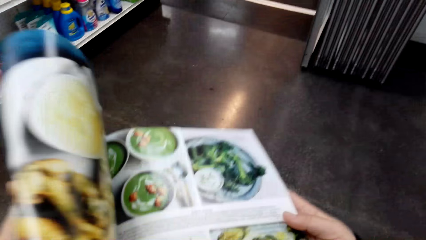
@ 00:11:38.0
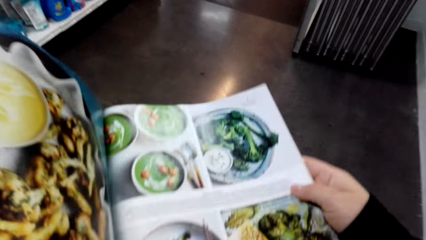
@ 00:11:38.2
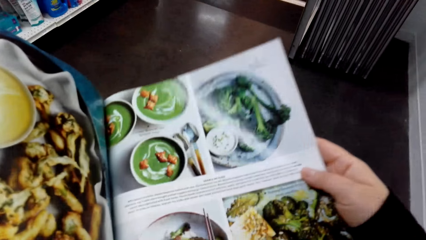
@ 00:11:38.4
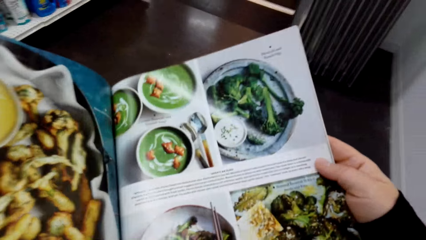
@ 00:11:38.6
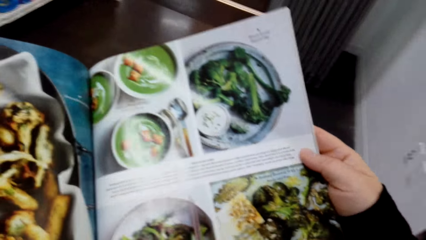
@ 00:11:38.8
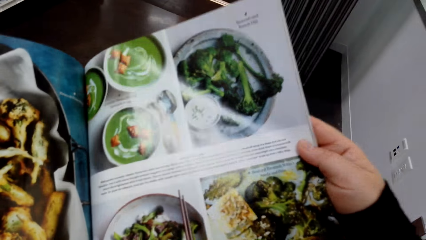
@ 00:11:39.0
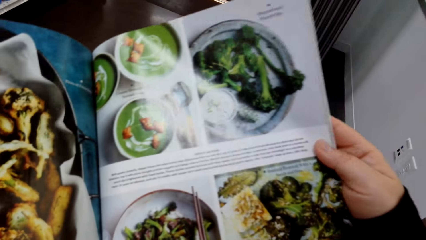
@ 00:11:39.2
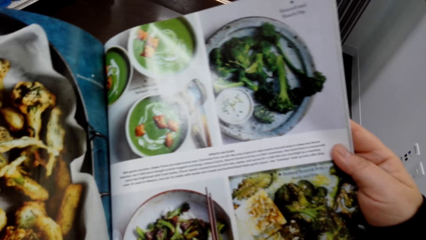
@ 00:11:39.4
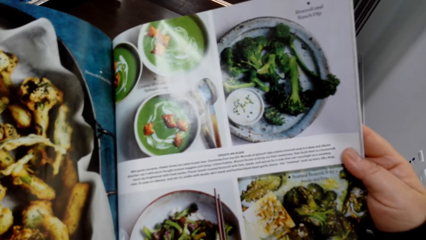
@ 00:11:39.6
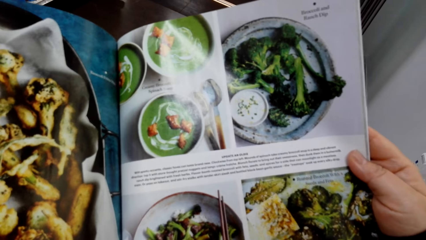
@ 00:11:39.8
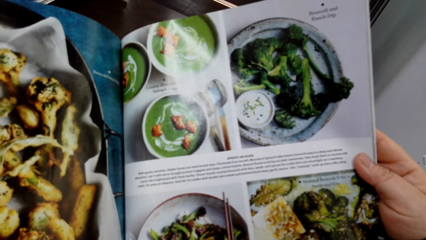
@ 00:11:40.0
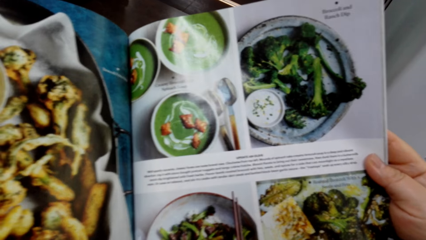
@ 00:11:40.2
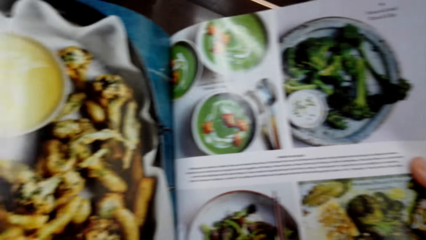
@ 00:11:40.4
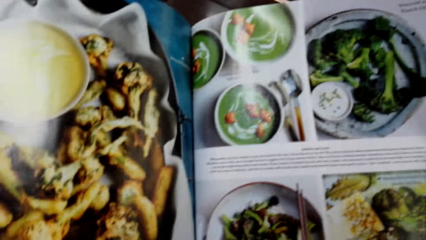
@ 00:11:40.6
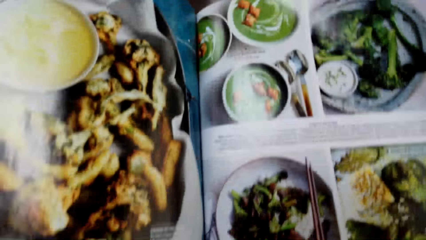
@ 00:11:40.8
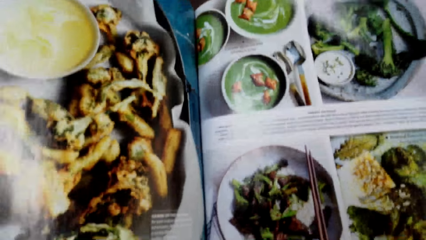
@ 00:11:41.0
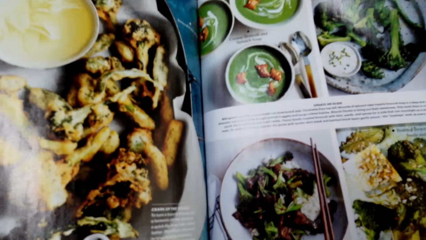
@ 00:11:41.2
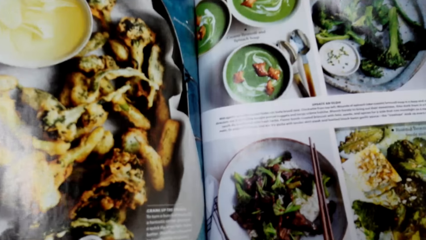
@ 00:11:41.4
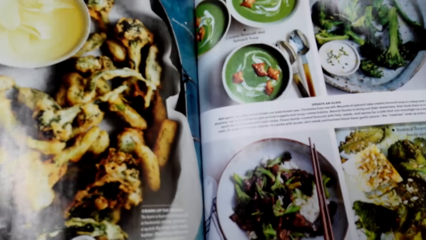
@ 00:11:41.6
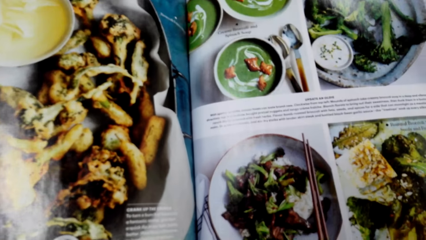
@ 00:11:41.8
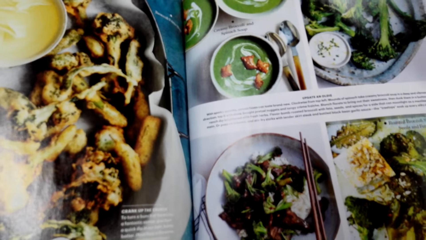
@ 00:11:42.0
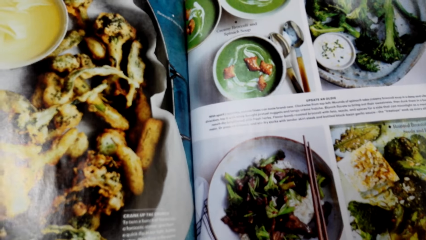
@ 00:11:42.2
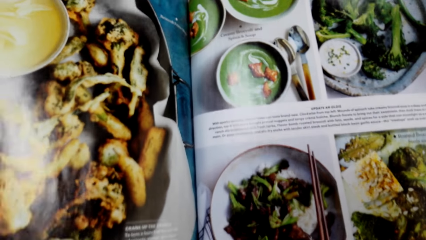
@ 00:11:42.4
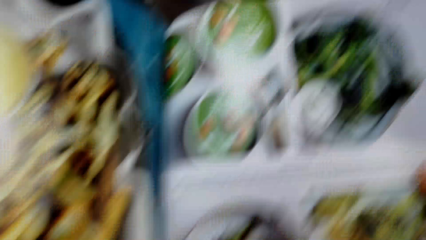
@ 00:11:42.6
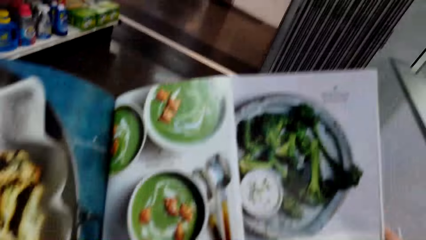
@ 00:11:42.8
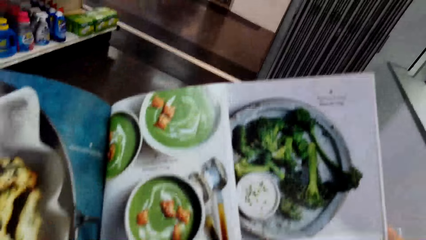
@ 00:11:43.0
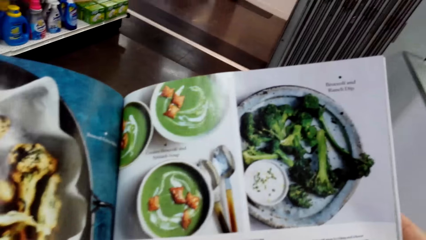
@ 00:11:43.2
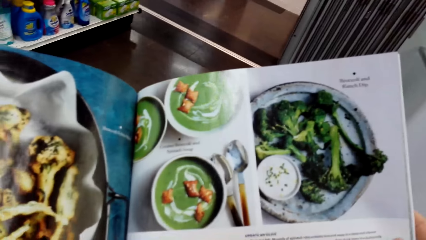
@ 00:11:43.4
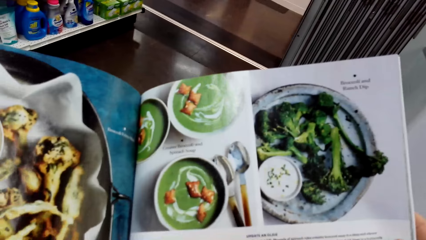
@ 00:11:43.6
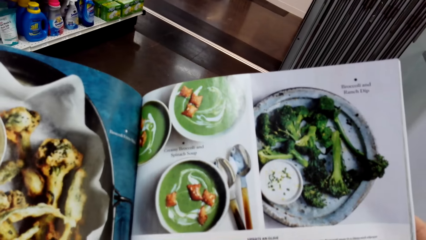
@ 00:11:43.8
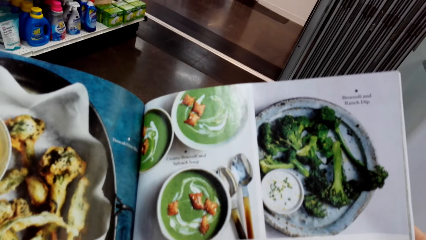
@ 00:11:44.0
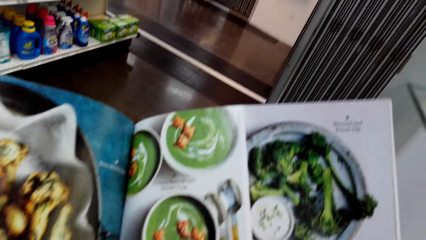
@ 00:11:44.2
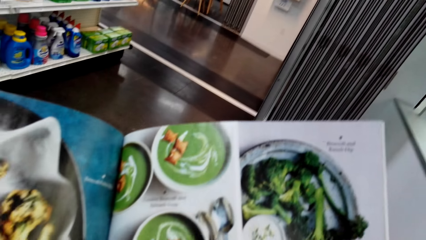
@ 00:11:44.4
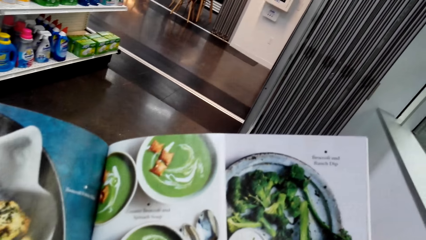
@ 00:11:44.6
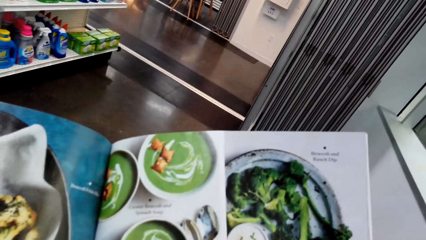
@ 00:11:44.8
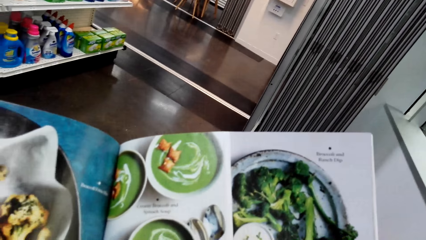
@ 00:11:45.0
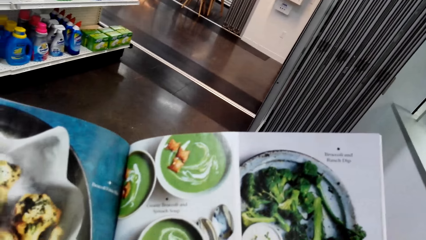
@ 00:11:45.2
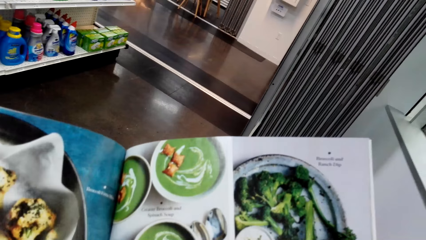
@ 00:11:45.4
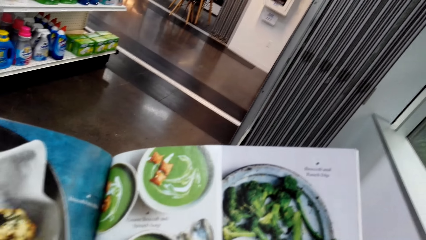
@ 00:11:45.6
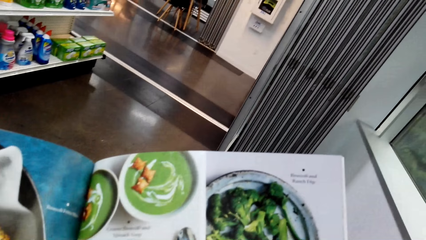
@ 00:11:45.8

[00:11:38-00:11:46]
The camera wearer reads a magazine.

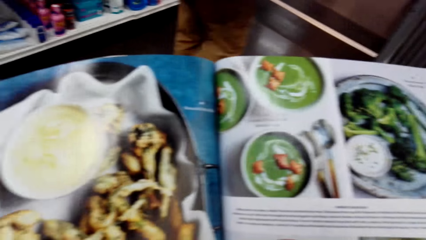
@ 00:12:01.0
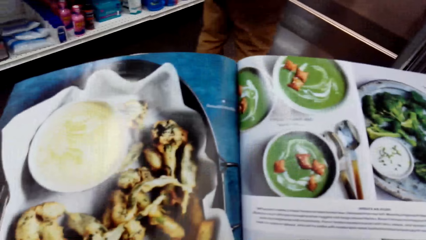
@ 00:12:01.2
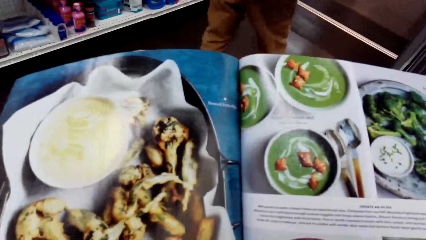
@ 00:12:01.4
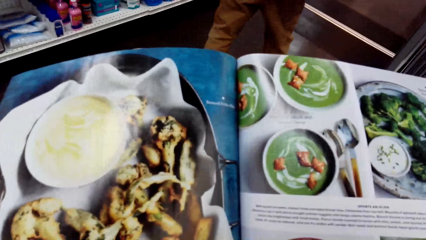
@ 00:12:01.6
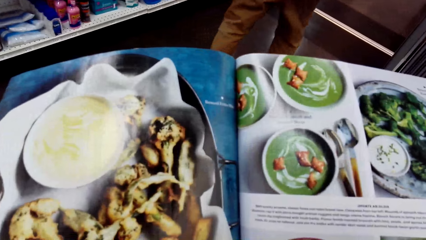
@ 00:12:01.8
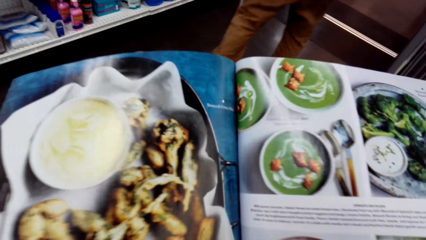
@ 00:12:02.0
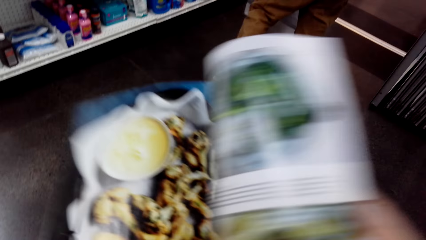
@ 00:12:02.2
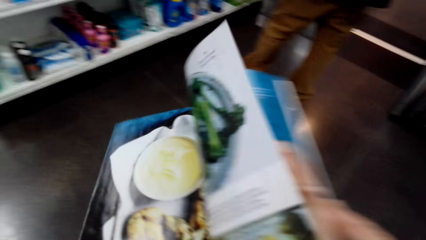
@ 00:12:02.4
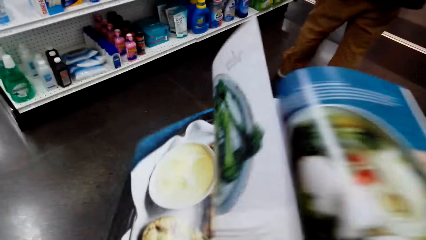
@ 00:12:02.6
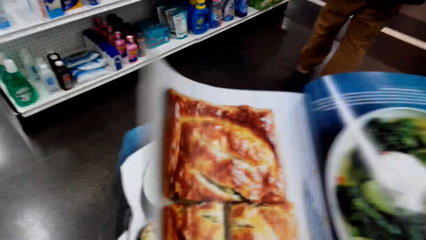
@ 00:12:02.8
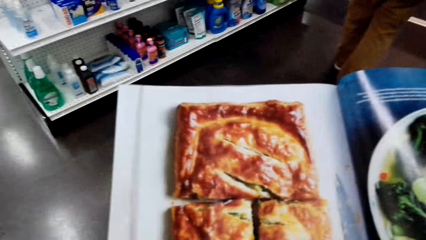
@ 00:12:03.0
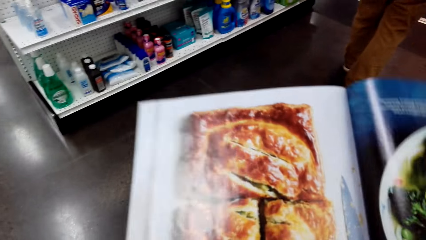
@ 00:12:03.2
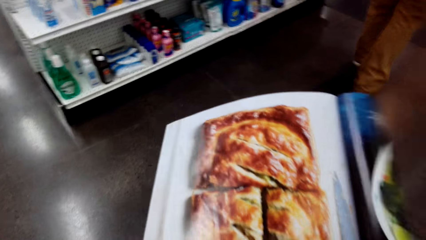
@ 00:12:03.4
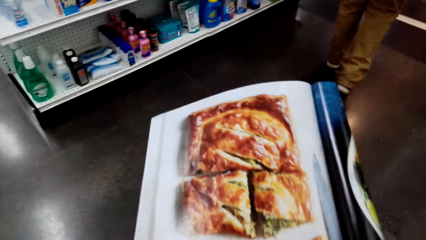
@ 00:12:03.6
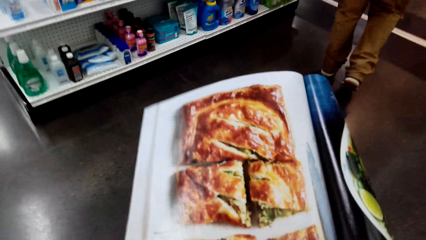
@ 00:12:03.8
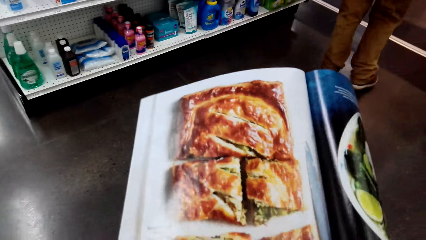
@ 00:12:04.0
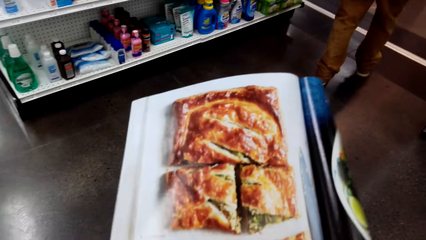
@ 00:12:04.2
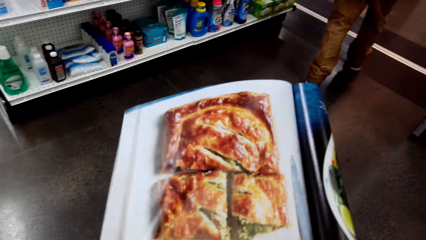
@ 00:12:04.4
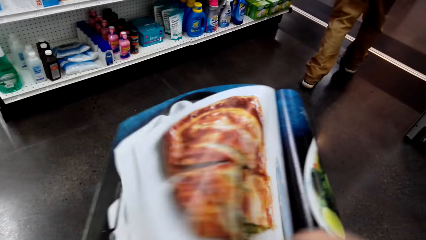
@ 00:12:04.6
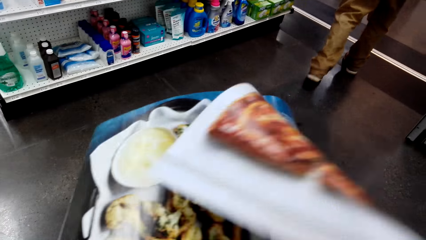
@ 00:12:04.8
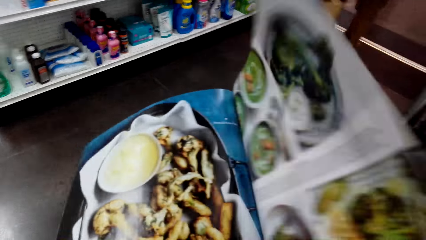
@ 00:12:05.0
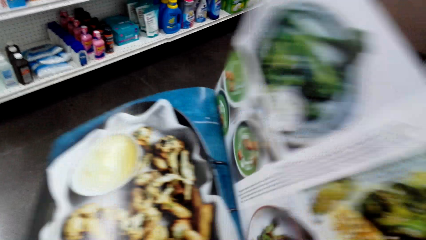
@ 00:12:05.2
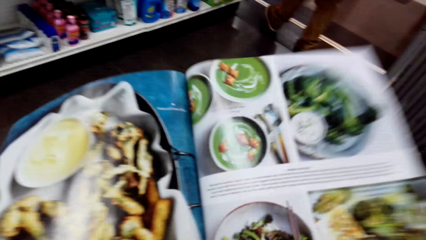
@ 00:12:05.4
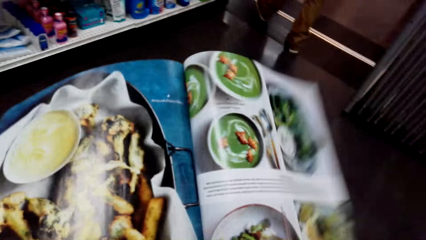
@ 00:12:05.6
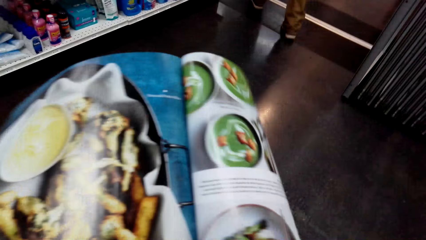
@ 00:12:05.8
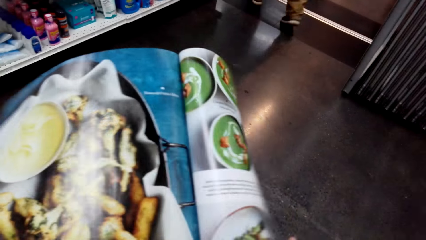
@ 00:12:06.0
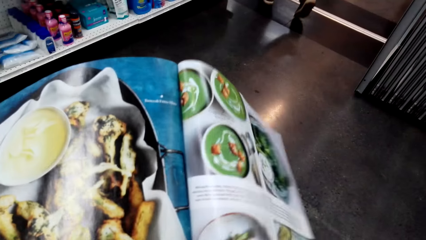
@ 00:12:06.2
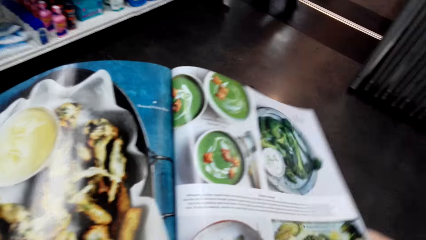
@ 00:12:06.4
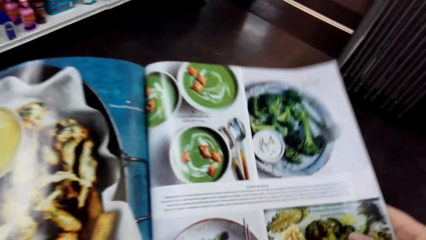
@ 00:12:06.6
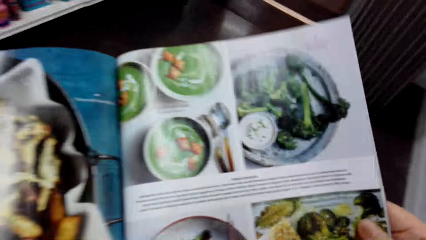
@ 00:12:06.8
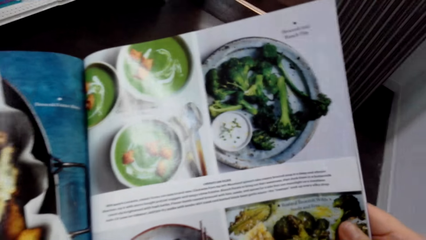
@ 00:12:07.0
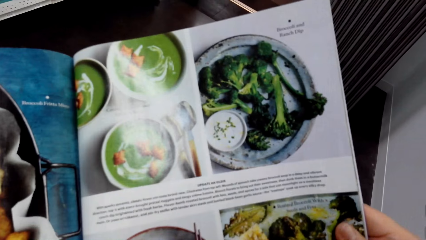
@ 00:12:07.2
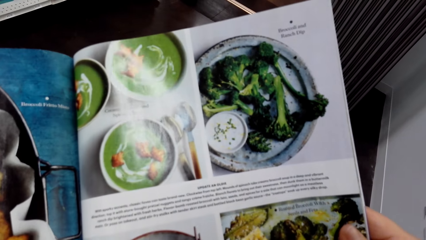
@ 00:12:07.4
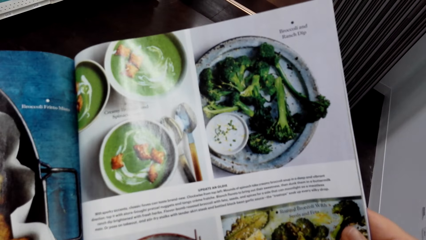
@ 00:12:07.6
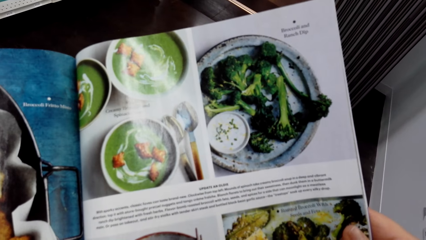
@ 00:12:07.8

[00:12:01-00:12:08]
The camera wearer peruses a magazine.
